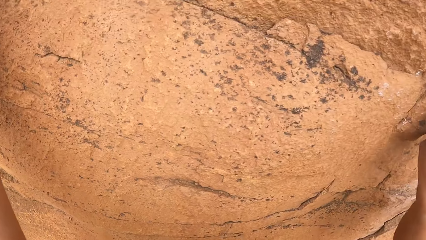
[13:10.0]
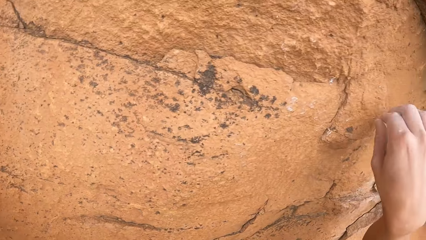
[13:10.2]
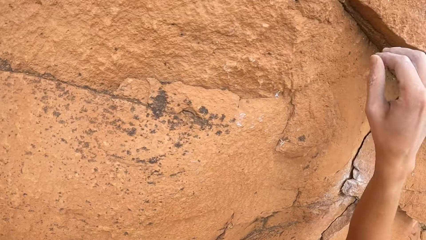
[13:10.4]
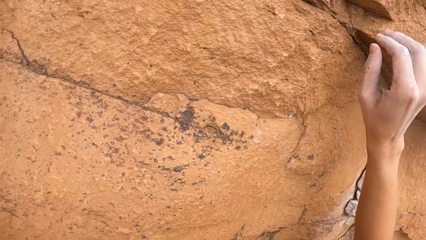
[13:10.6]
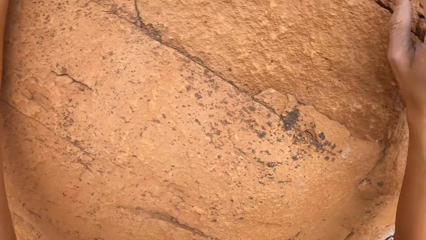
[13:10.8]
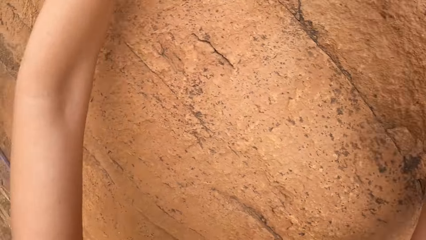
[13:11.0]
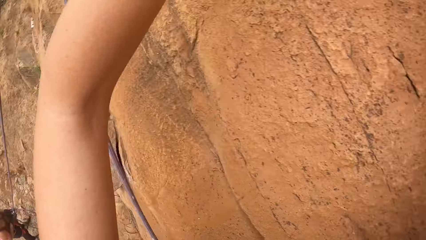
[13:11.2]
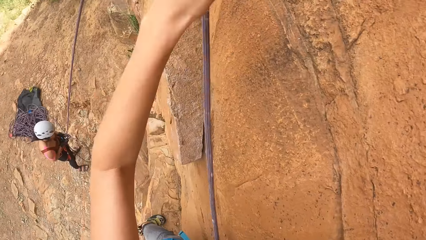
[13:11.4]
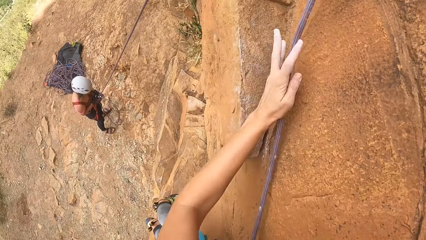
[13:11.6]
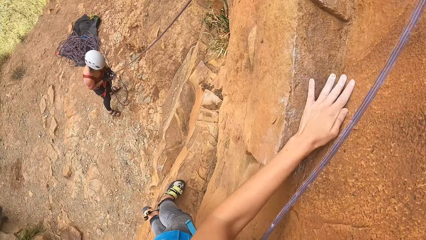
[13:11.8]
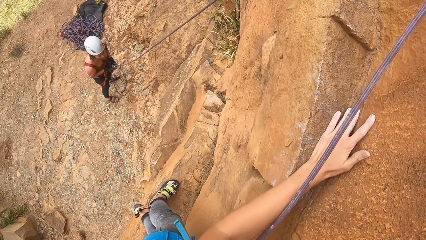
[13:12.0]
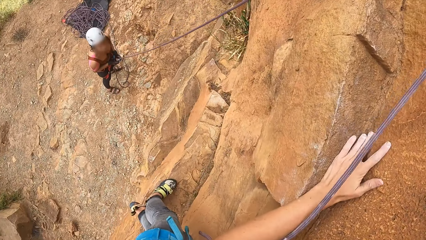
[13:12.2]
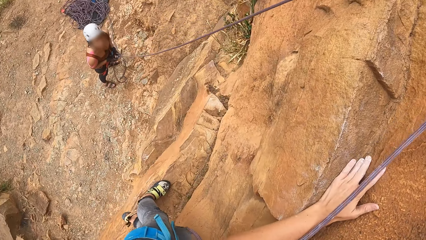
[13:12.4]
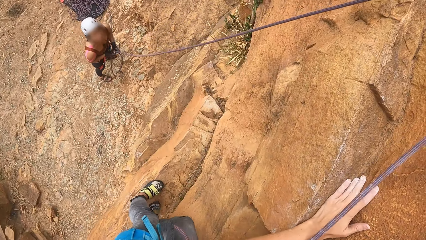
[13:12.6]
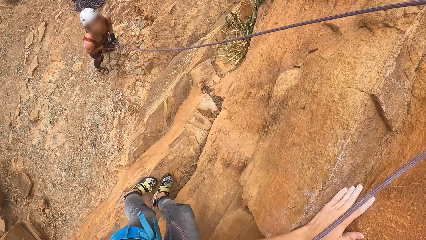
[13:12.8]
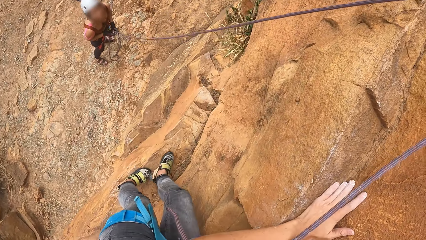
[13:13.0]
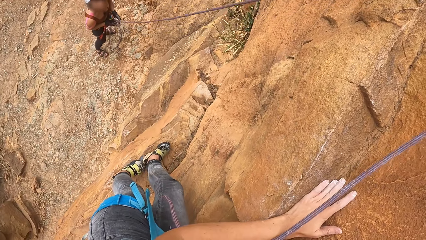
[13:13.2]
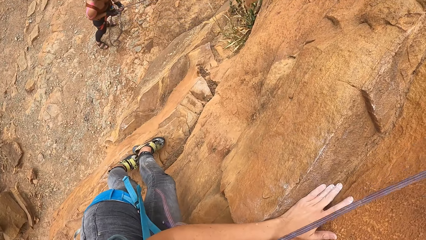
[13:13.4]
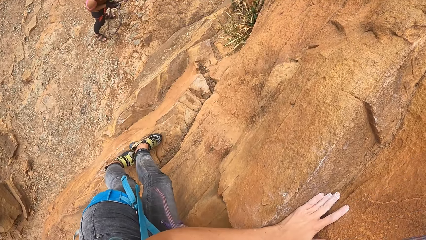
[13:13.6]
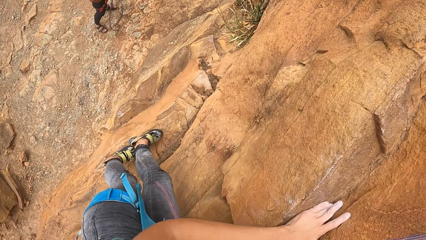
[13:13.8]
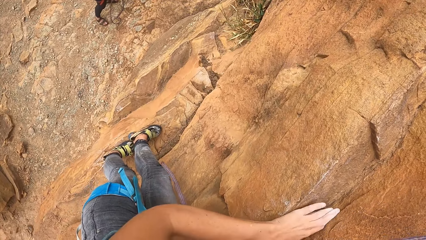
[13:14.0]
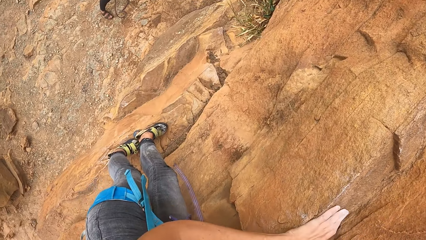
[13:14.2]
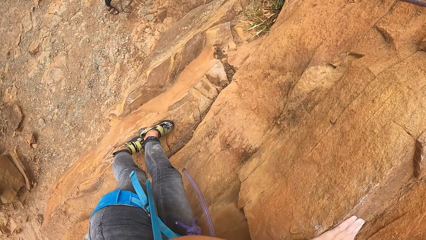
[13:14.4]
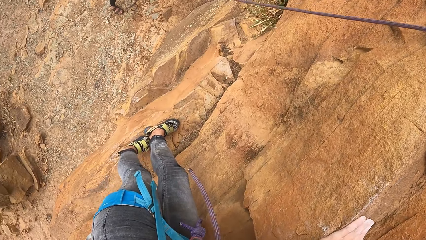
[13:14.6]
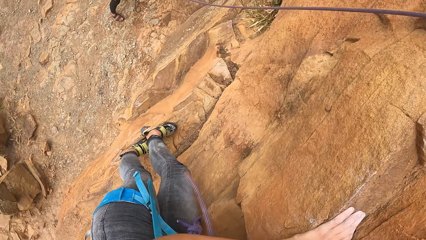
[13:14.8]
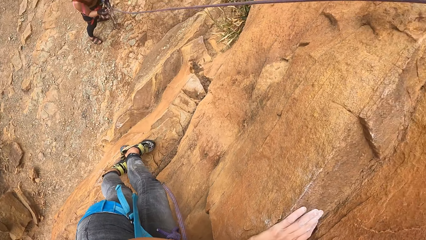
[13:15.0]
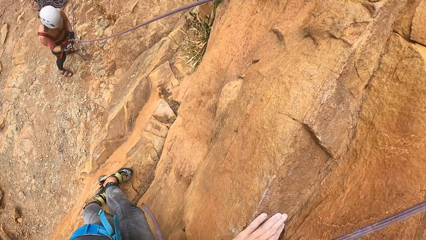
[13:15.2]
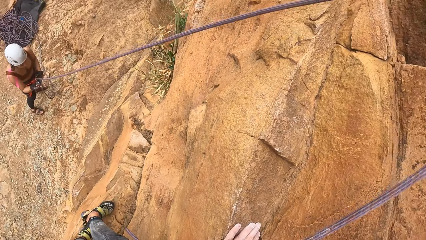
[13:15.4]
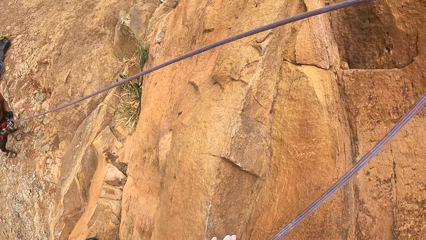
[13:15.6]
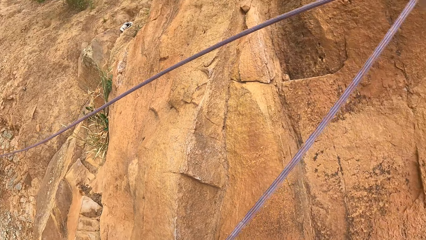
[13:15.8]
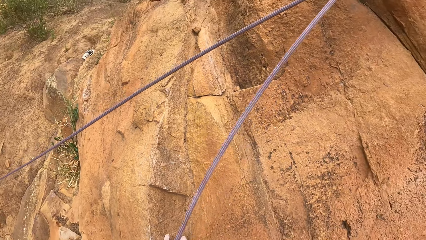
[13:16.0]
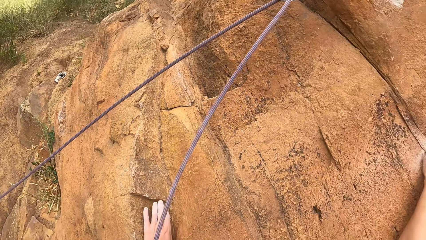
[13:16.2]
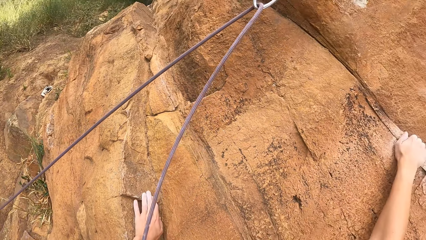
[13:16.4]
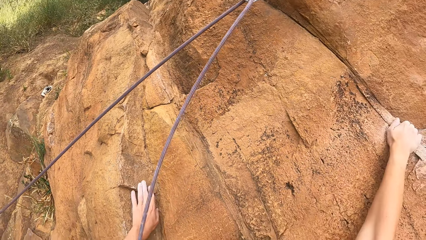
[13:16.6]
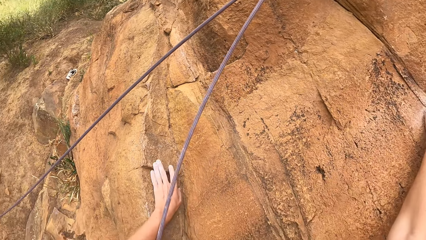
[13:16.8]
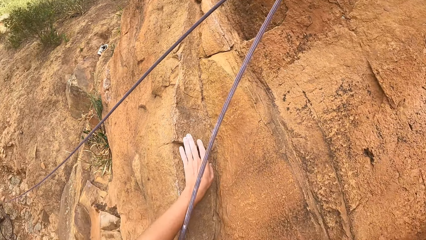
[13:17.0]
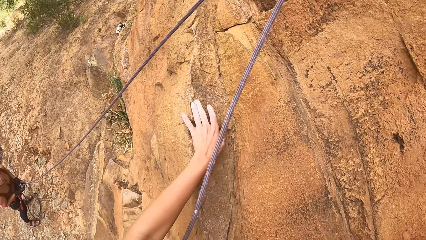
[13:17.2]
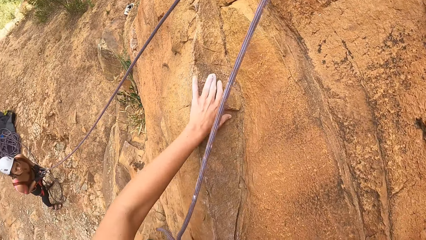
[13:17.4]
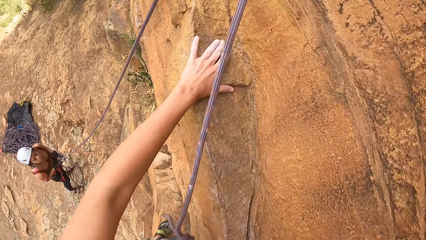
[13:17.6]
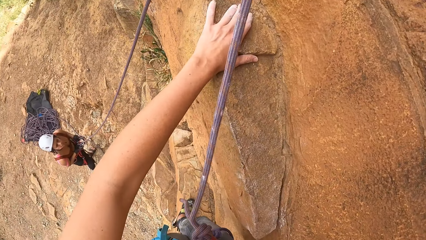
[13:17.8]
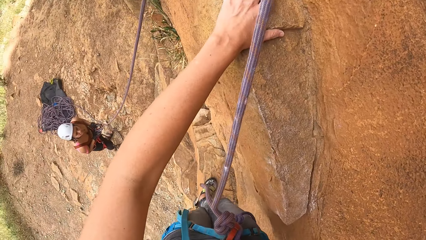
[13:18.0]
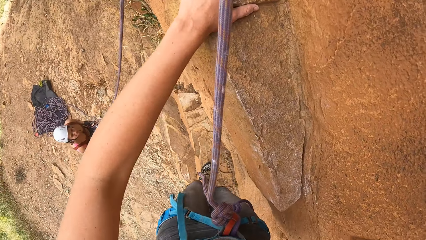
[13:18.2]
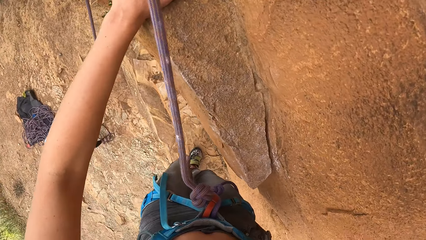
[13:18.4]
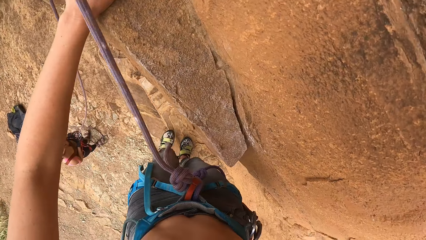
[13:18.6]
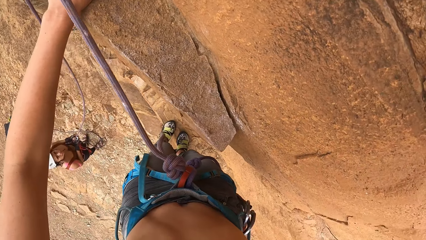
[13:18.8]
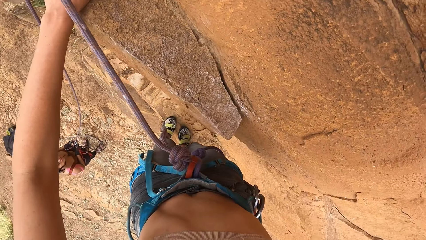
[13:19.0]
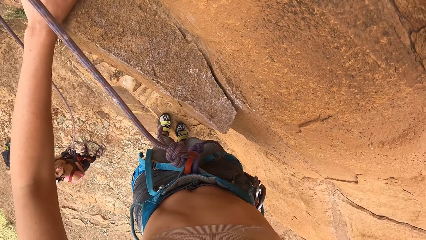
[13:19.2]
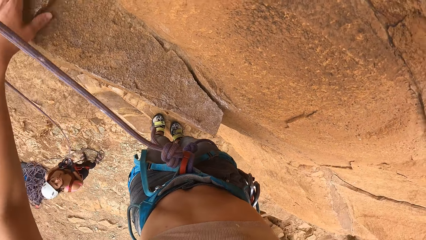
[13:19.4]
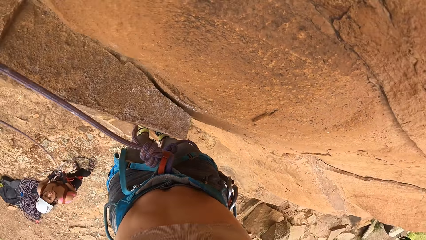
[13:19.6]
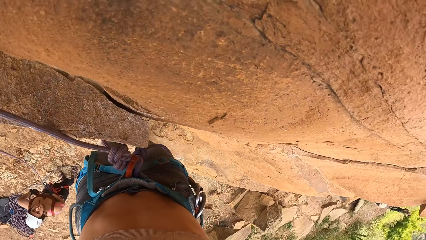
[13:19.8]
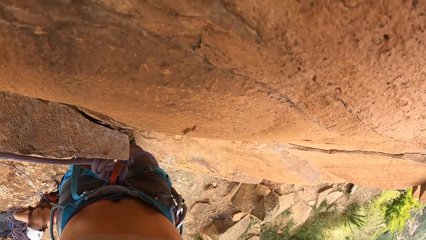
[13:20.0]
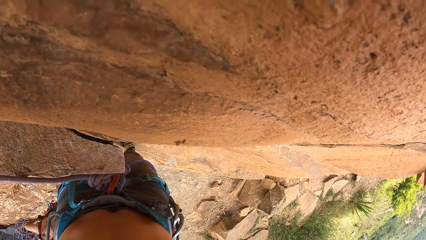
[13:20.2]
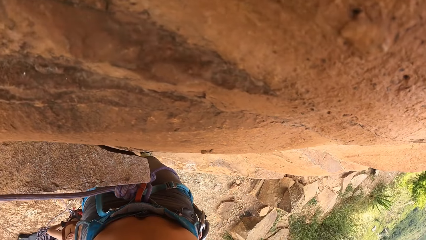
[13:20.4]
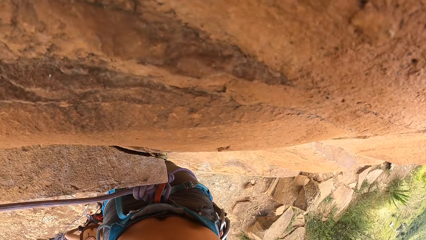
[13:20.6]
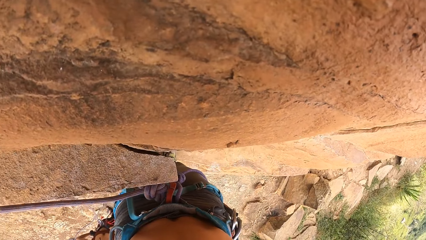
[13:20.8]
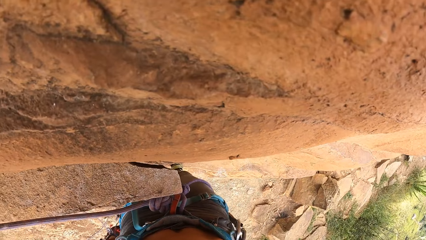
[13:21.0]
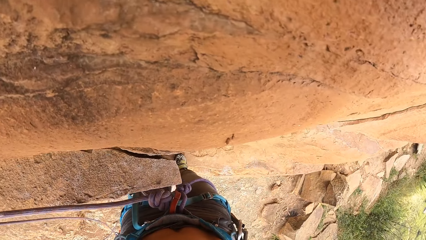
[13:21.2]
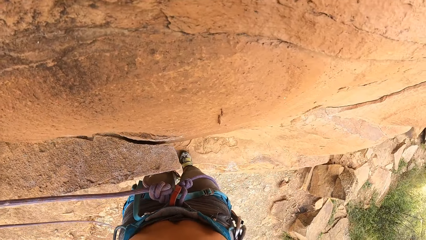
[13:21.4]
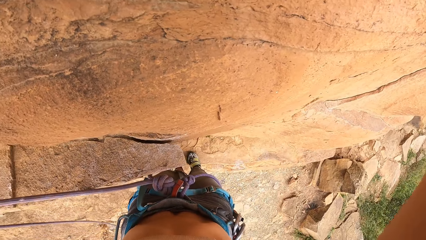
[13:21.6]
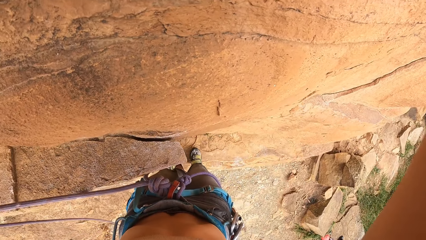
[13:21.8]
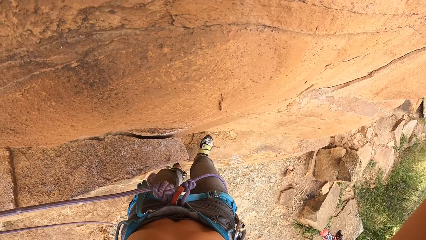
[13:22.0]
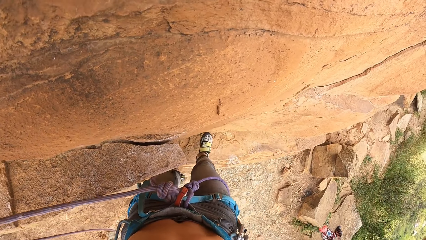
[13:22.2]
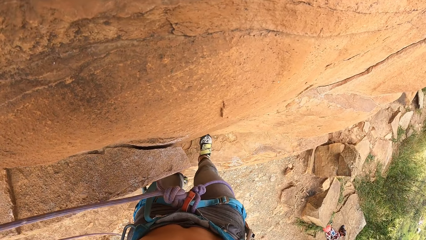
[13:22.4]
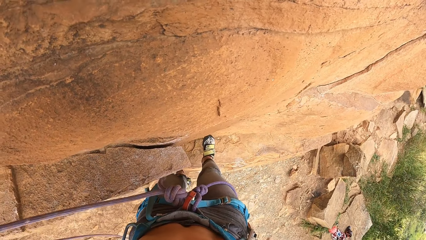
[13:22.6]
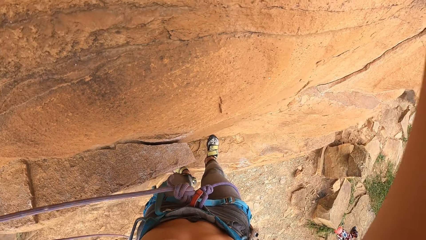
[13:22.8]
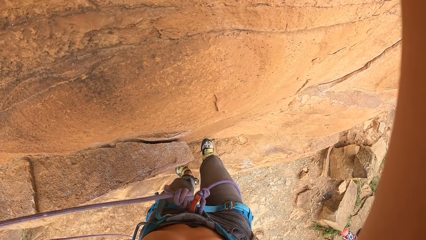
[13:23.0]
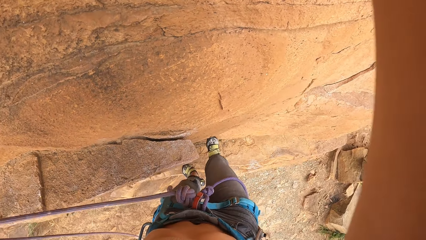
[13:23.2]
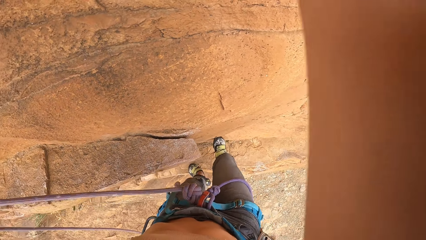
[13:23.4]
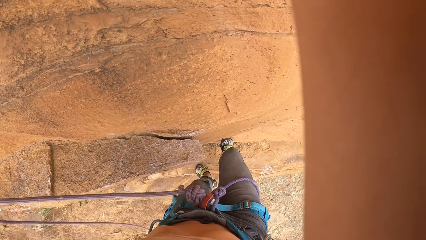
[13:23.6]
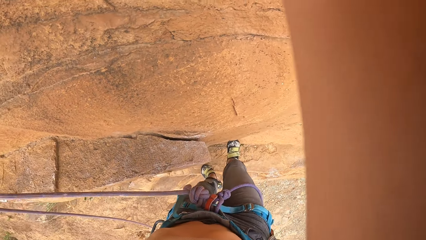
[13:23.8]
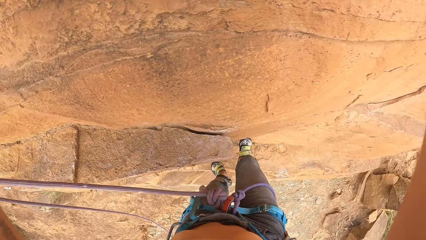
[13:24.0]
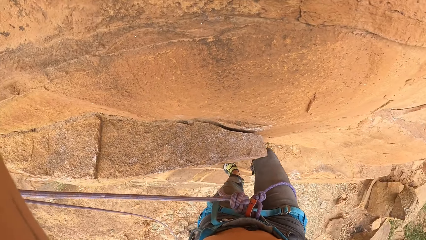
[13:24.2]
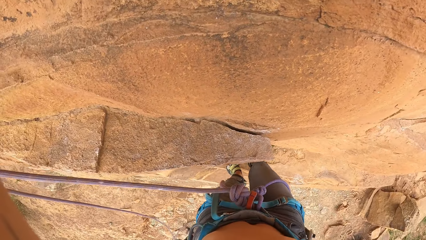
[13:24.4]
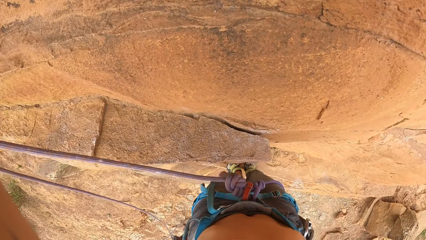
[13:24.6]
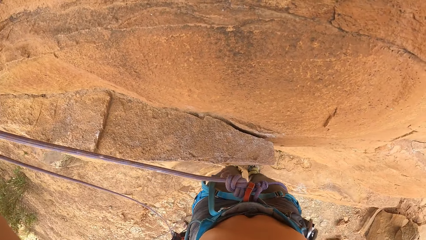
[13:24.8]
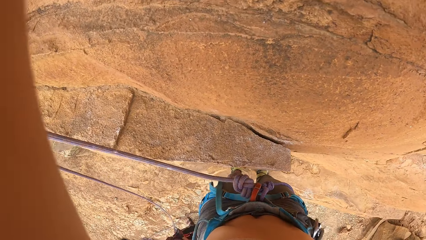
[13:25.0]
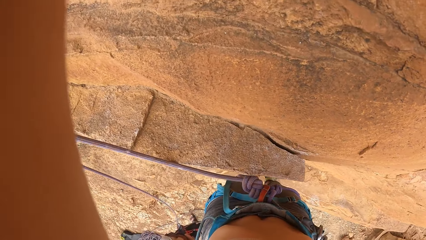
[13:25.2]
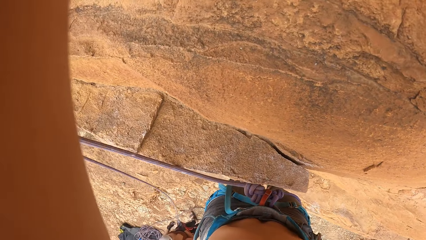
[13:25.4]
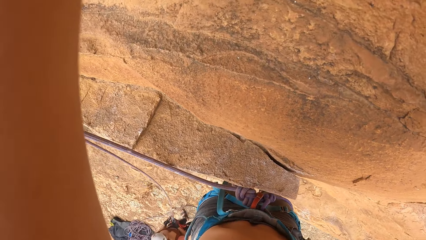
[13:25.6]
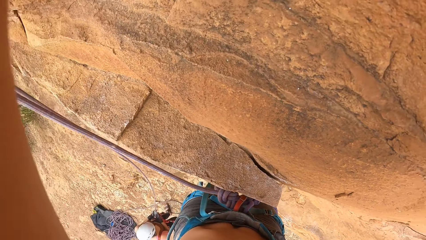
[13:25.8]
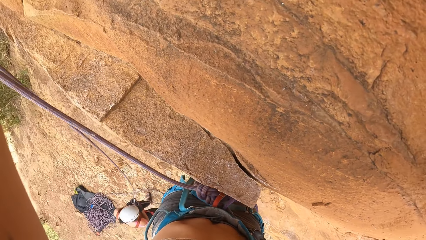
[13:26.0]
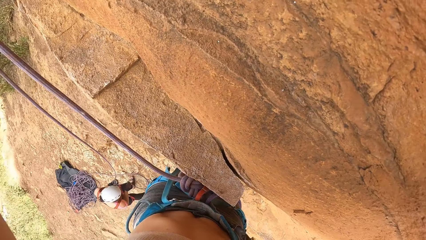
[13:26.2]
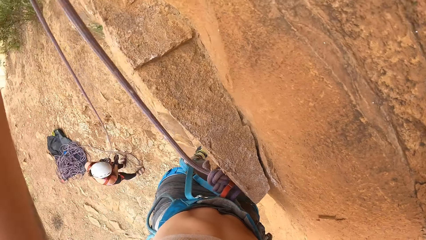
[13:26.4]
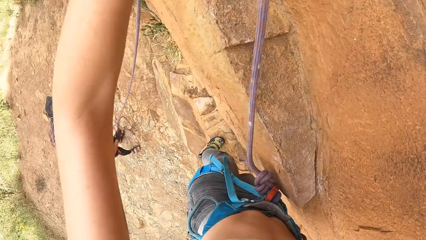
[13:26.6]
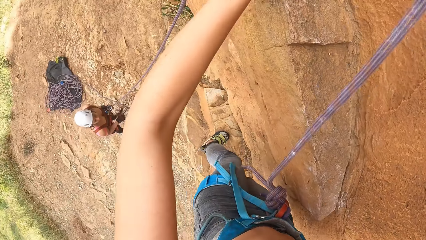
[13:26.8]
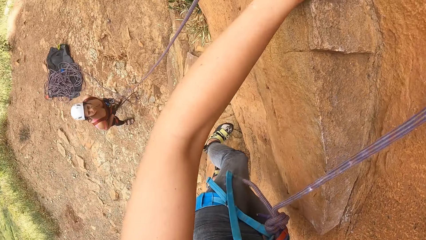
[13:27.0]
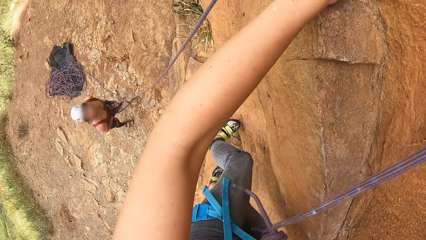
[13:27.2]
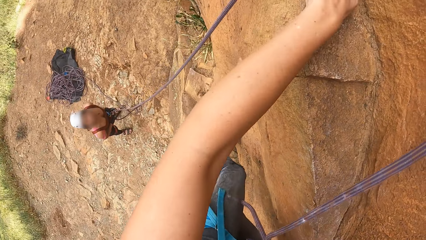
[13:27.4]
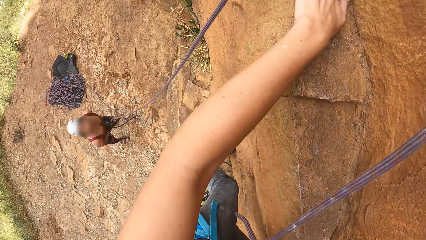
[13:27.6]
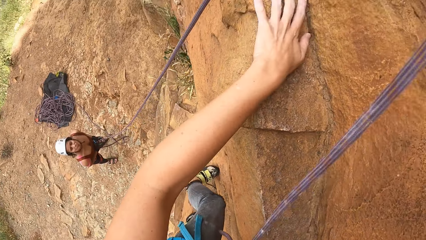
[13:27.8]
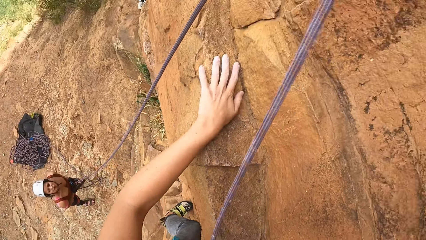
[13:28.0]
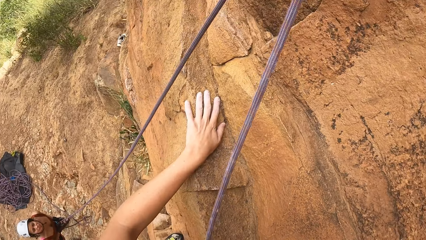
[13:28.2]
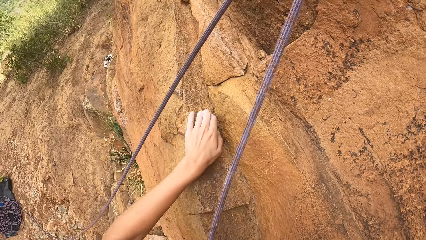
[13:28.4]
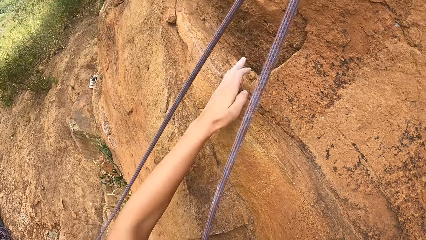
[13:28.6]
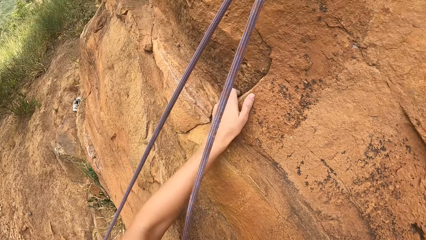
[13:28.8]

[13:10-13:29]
The camera wearer looks behind. She holds the rock with her left hand. A lady holds a hiking rope. The camera wearer climbs the rock.
